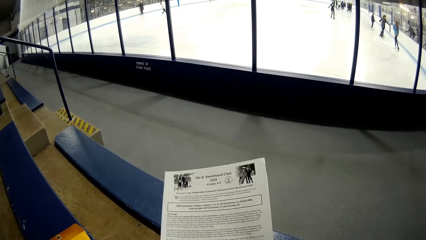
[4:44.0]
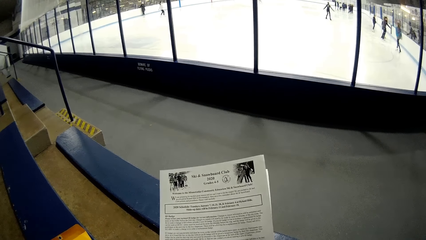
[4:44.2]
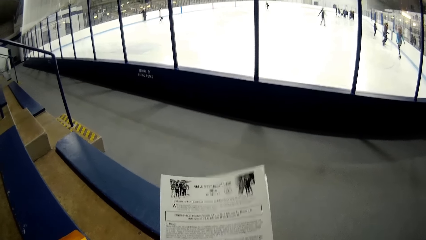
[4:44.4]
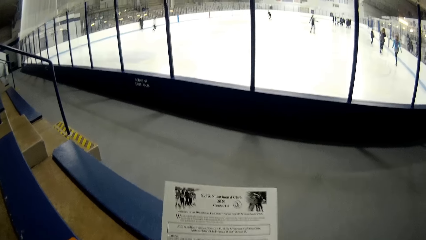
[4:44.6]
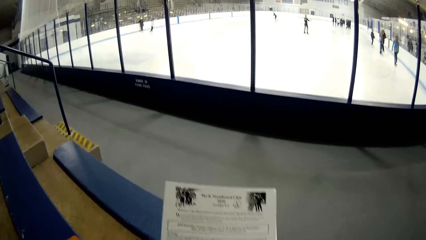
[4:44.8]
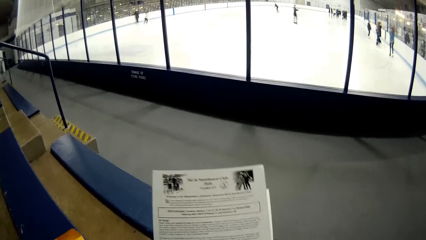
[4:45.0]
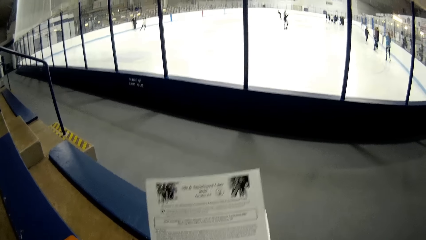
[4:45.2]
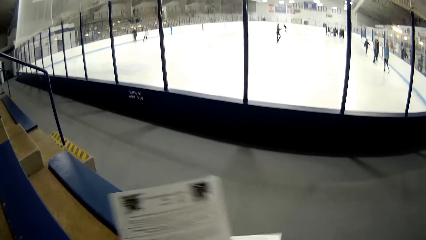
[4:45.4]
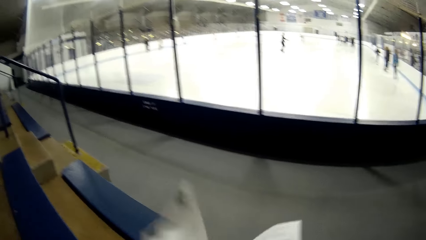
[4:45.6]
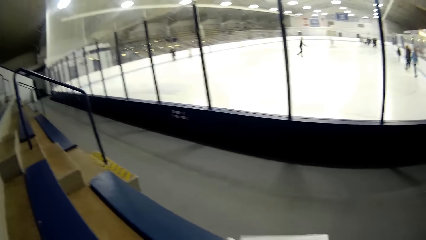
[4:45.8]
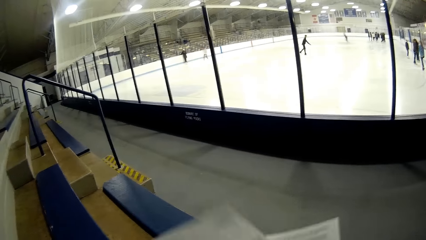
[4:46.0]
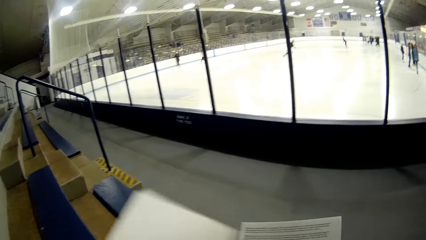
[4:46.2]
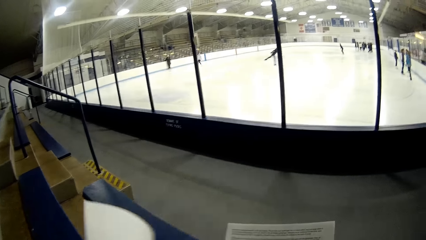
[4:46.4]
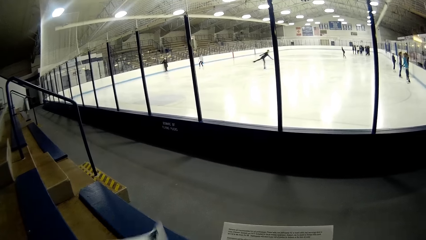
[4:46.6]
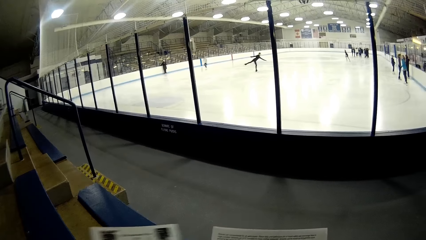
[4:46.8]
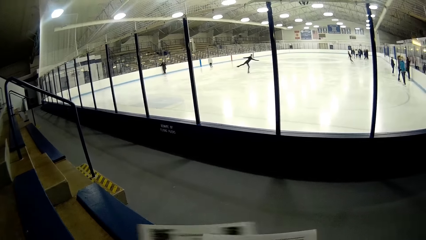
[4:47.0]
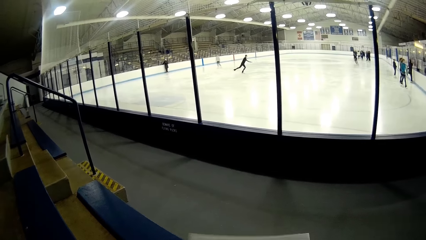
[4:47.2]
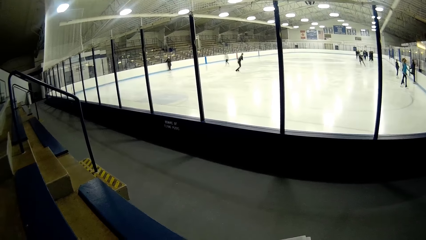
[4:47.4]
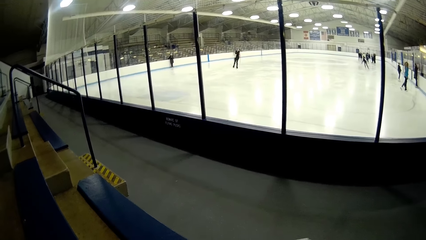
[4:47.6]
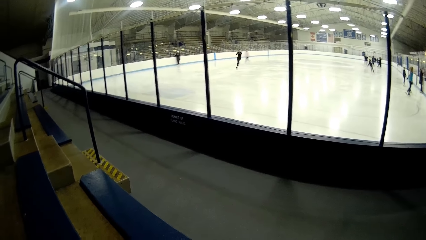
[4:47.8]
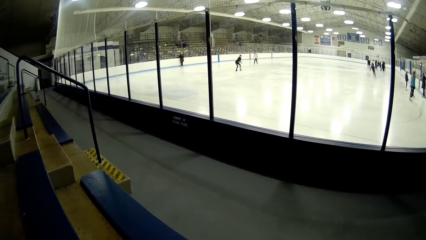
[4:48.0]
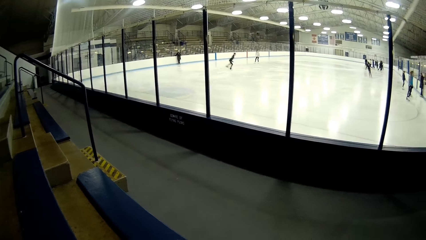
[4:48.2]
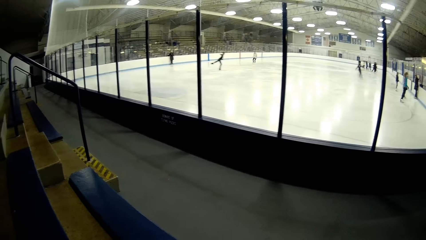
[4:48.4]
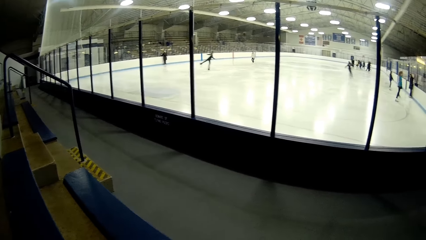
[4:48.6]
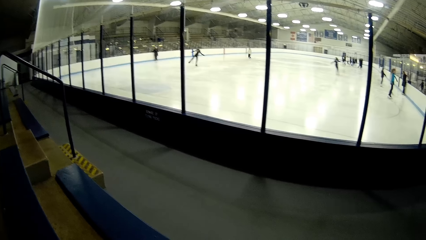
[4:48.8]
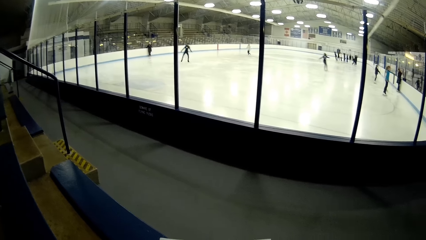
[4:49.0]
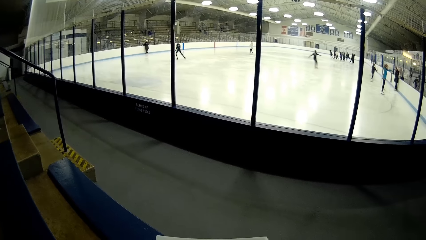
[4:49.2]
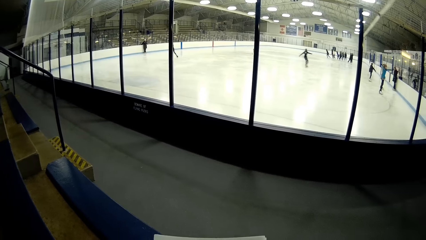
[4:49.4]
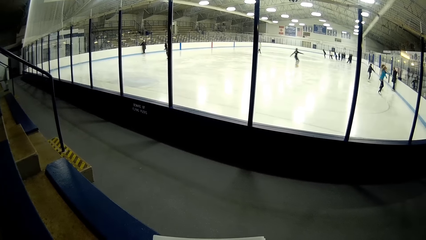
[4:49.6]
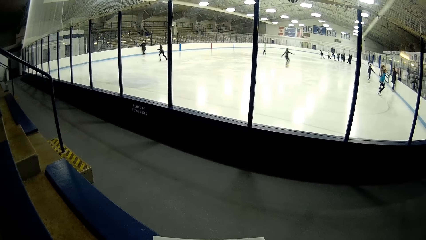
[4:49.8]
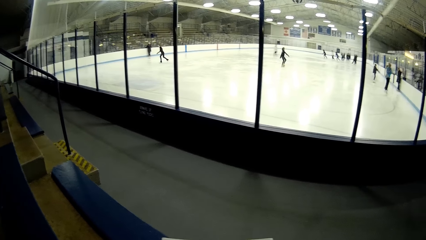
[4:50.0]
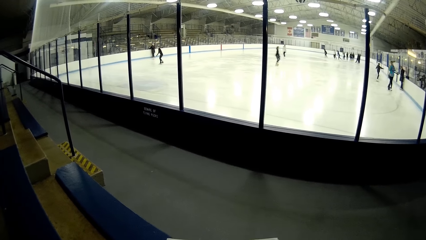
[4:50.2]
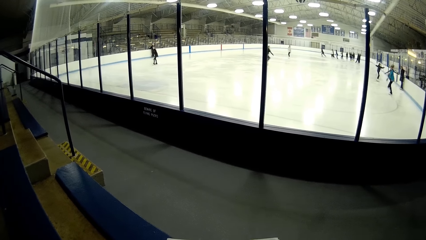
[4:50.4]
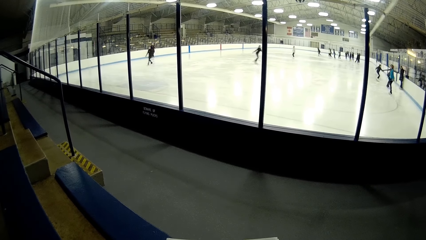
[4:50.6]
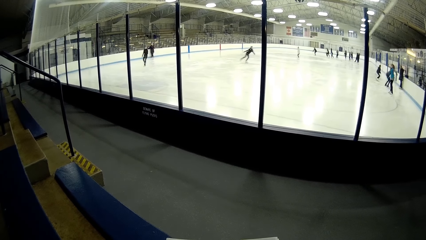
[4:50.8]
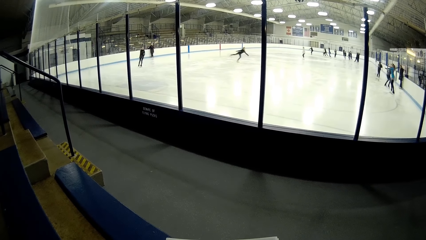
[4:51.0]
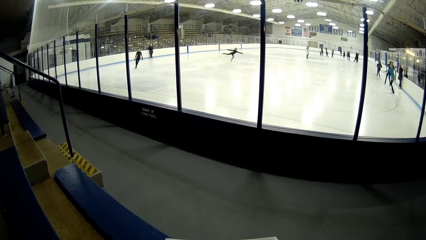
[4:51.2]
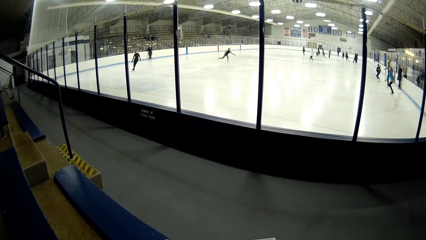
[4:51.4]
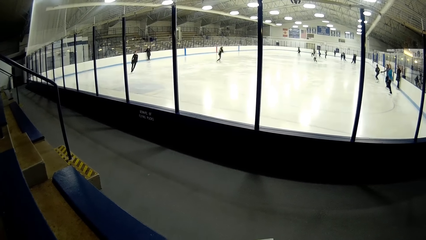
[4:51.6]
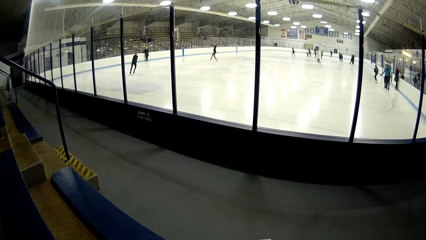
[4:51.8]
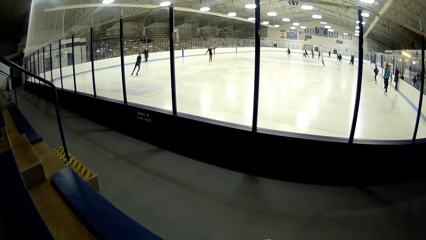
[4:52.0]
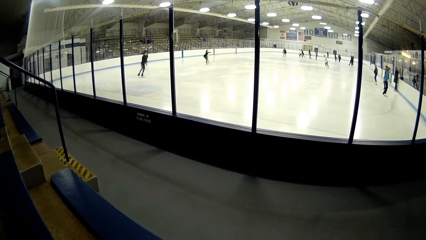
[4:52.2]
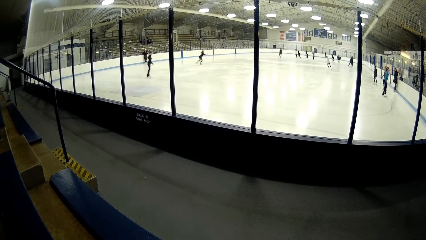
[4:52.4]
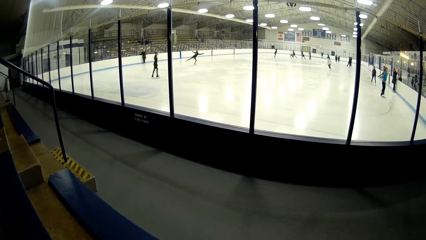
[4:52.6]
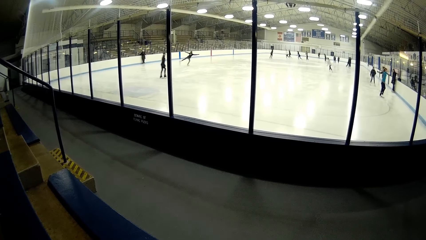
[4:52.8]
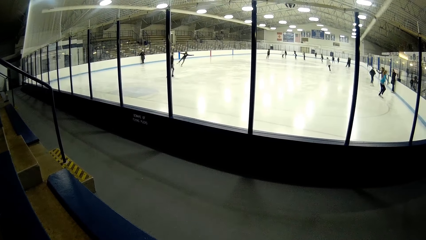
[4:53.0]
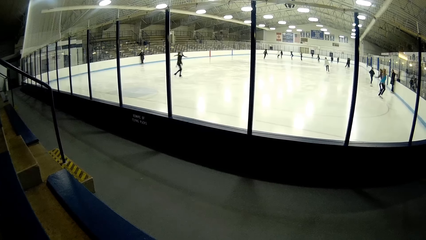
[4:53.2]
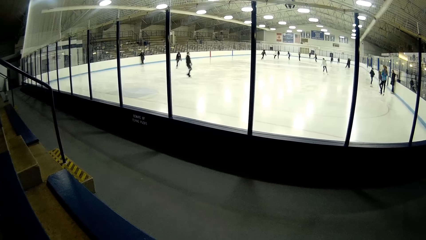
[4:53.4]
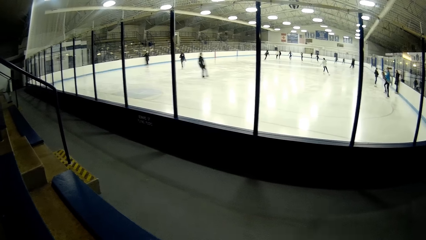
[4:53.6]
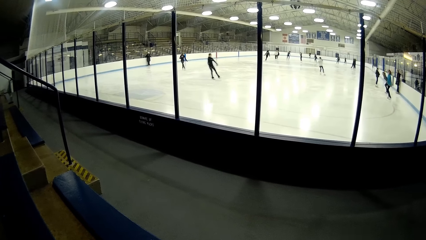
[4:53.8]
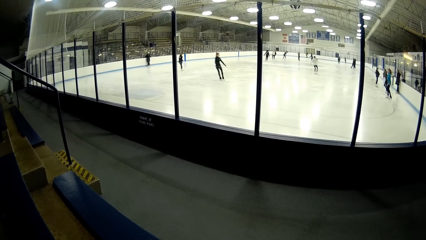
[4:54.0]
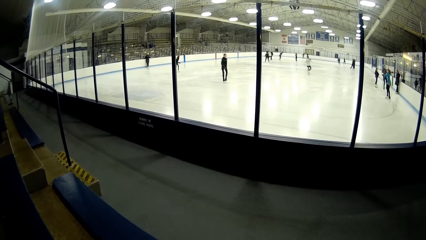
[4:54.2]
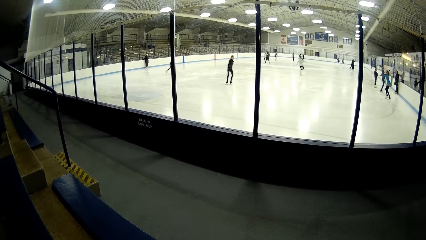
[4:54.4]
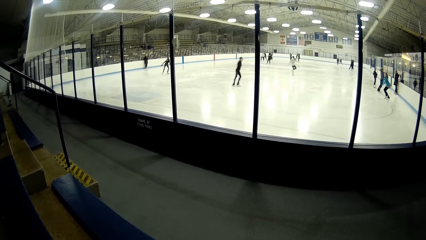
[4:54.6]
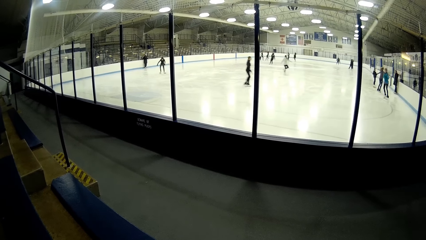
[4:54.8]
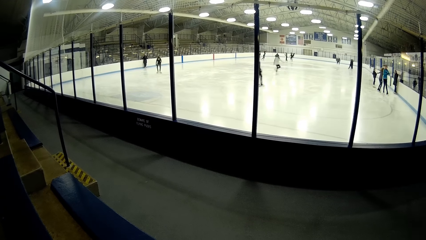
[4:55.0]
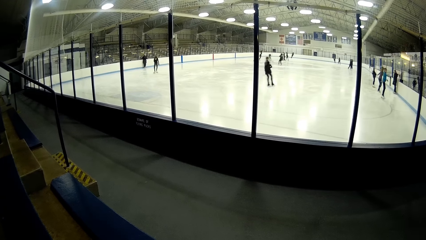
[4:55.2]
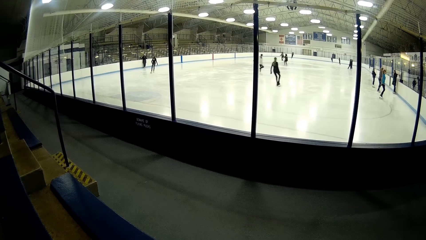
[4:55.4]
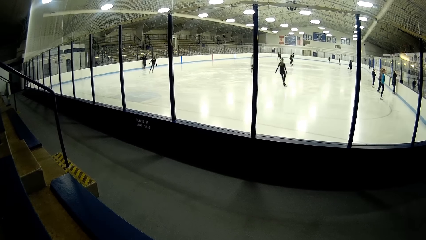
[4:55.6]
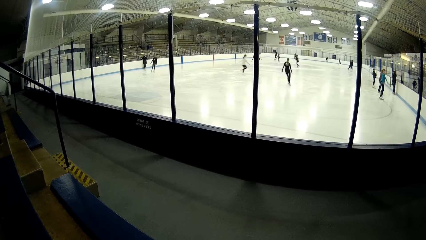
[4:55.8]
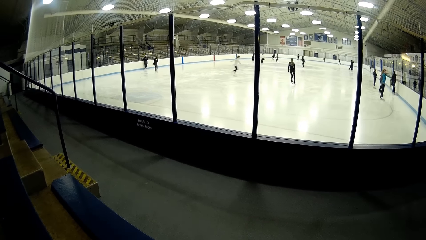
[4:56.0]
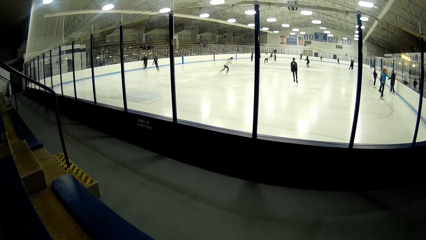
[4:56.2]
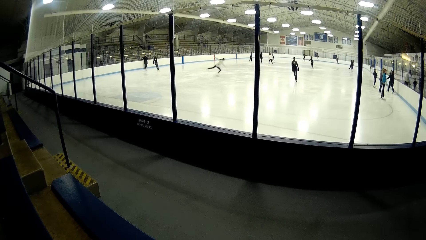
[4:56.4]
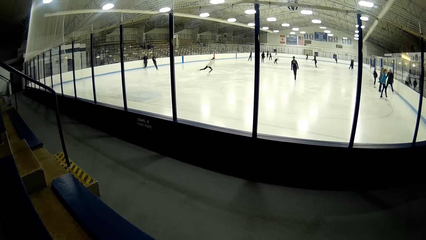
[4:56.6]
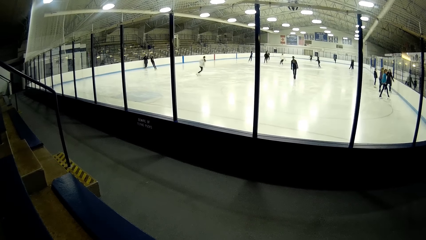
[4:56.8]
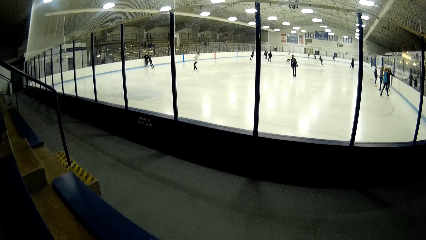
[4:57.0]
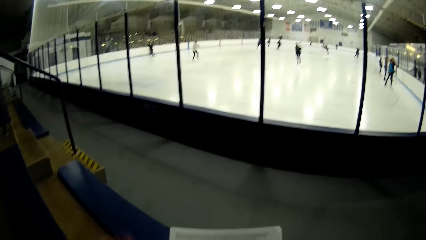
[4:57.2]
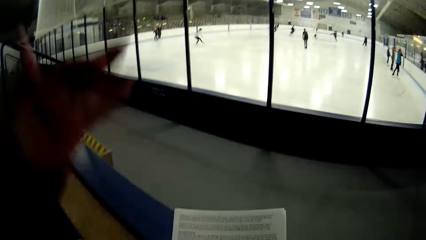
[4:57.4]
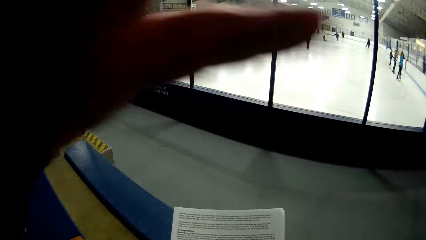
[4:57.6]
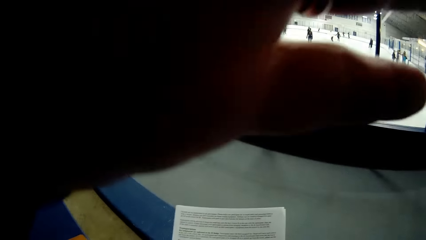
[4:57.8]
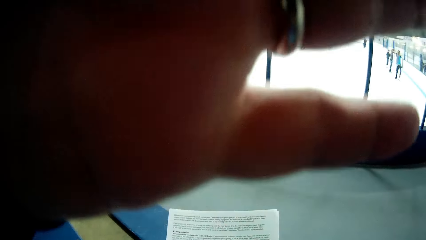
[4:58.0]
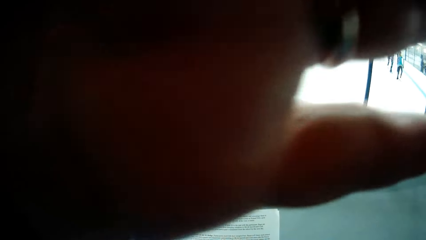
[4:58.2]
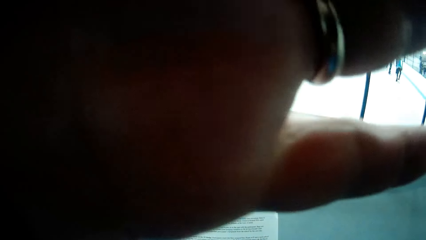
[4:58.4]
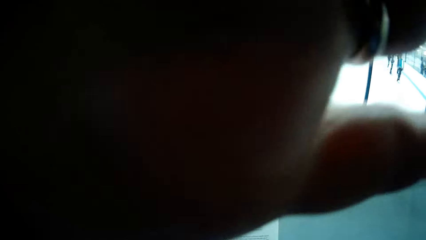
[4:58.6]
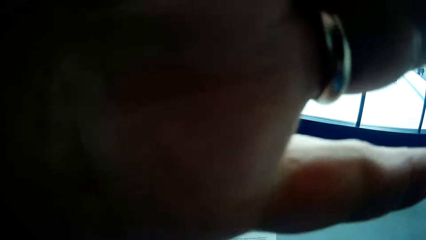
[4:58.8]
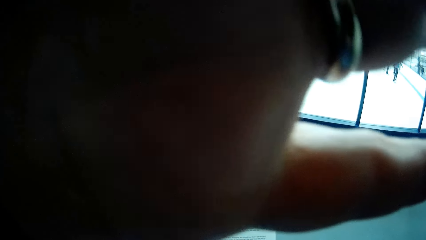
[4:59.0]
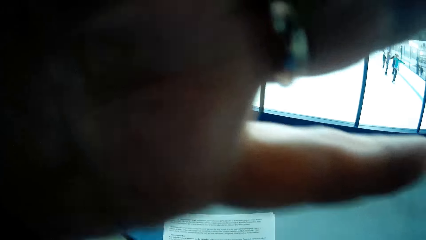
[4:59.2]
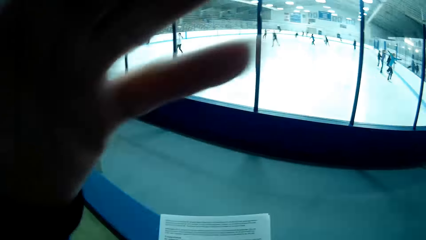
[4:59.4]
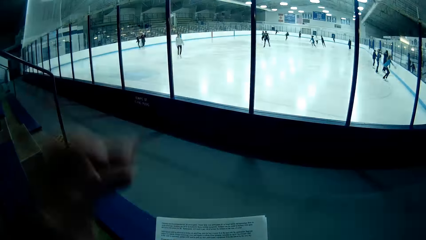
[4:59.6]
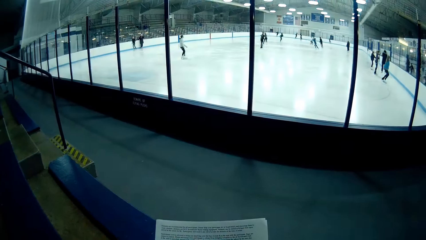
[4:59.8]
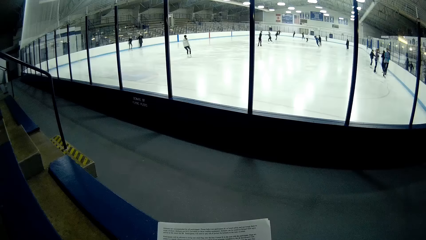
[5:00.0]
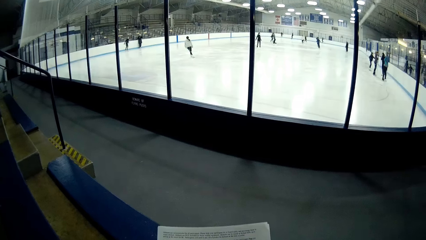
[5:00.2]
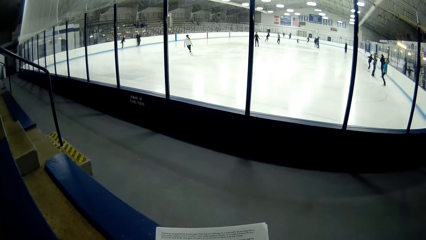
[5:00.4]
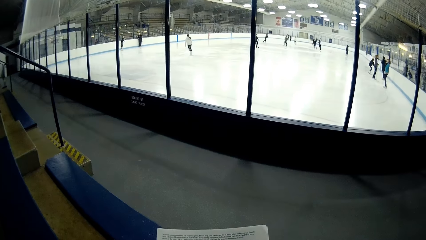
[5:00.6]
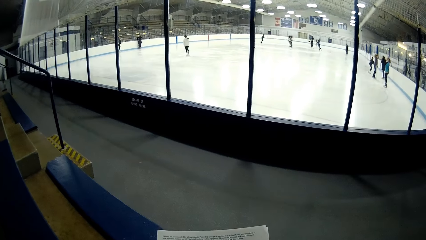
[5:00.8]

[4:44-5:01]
The camera wearer looks at the papers. He turns a paper. He looks at the skaters. He moves his hand up and touches his face. He touches the camera. He looks at the skaters.
